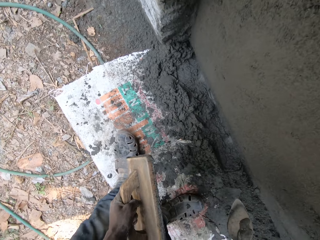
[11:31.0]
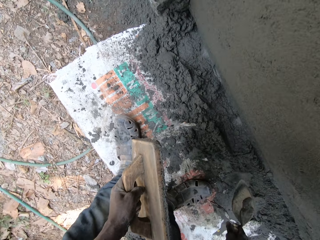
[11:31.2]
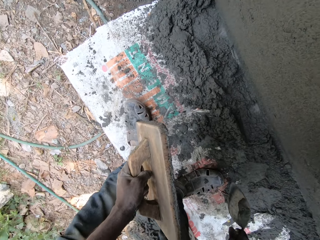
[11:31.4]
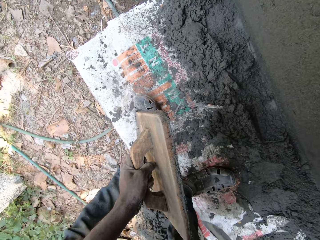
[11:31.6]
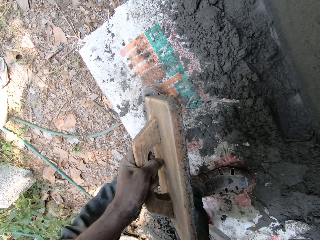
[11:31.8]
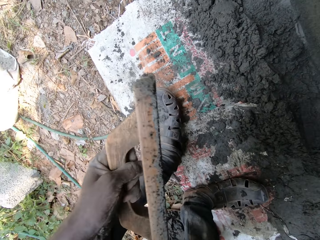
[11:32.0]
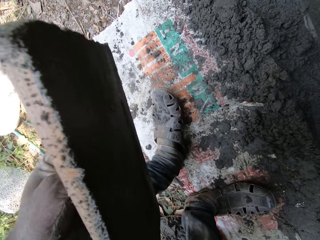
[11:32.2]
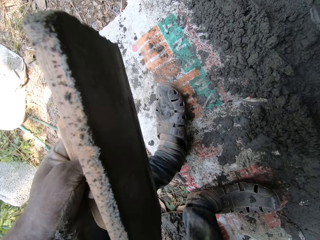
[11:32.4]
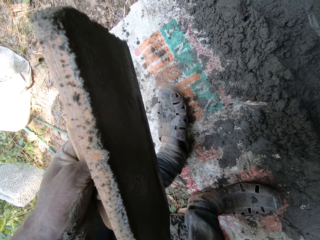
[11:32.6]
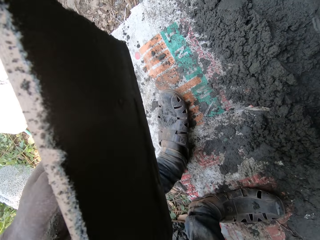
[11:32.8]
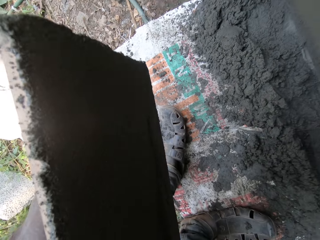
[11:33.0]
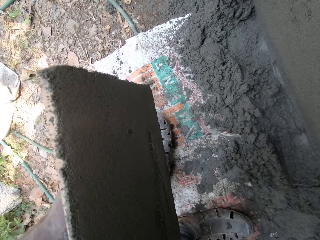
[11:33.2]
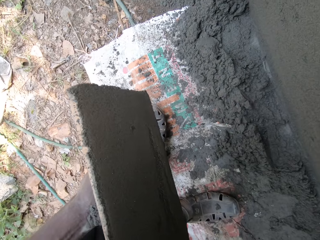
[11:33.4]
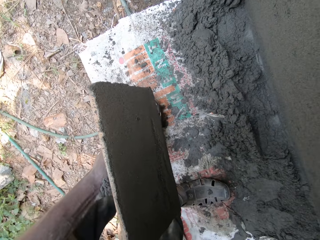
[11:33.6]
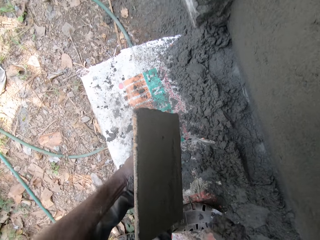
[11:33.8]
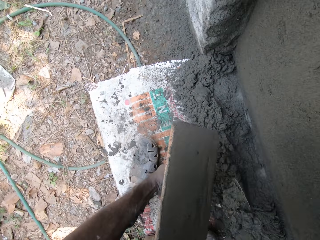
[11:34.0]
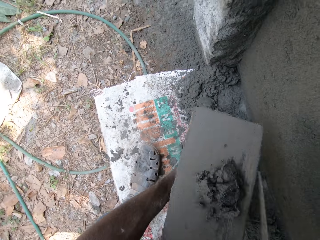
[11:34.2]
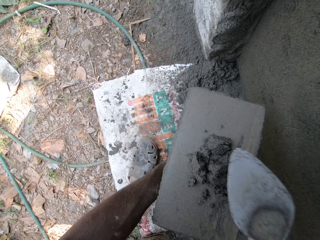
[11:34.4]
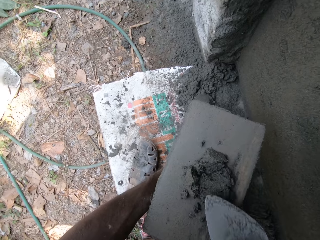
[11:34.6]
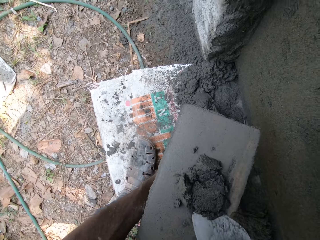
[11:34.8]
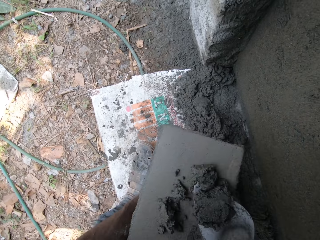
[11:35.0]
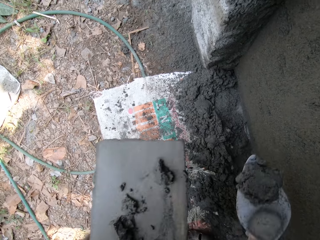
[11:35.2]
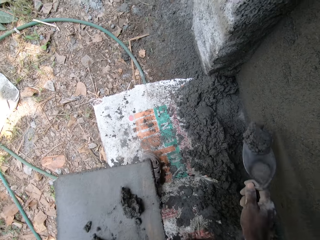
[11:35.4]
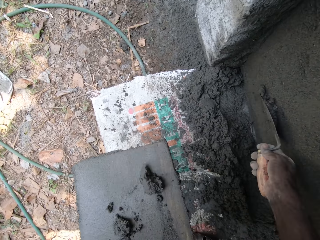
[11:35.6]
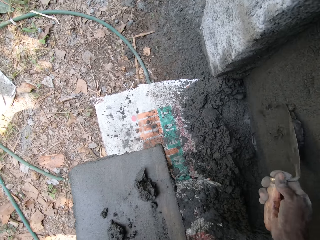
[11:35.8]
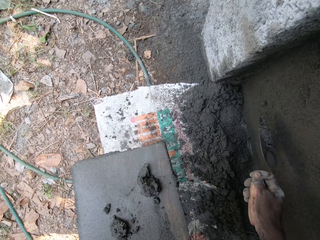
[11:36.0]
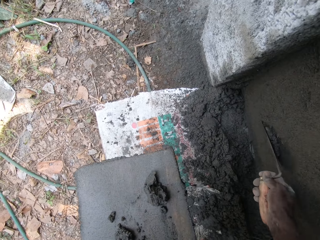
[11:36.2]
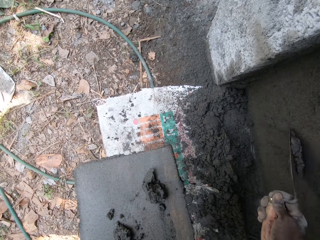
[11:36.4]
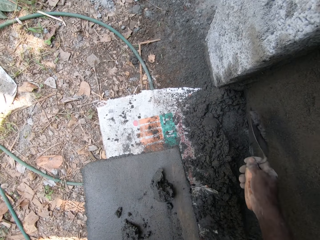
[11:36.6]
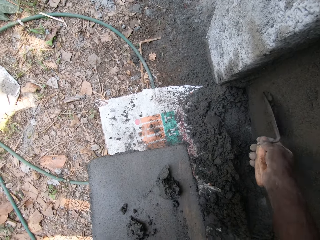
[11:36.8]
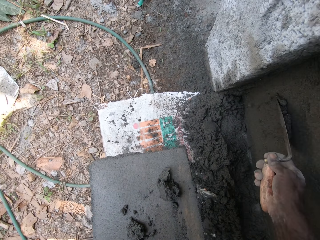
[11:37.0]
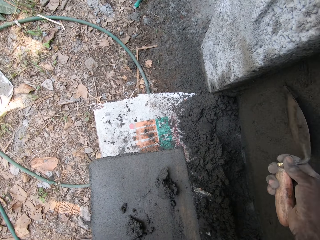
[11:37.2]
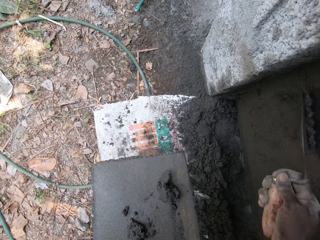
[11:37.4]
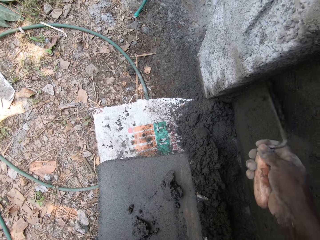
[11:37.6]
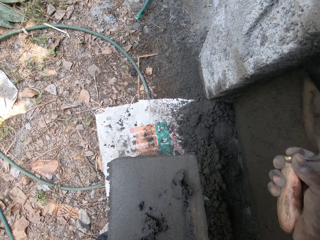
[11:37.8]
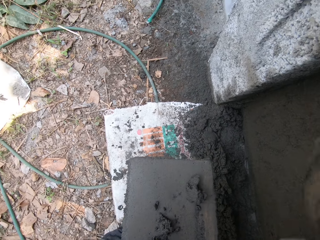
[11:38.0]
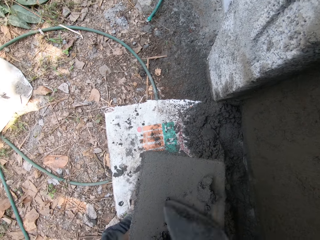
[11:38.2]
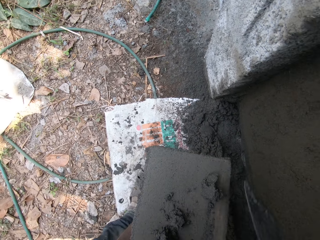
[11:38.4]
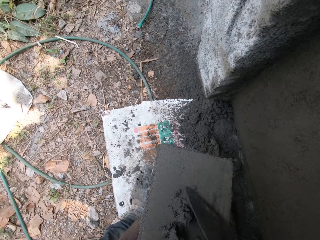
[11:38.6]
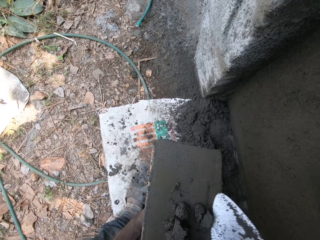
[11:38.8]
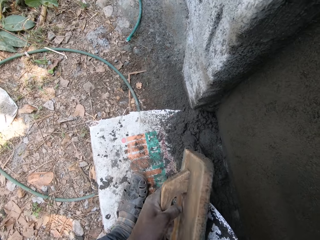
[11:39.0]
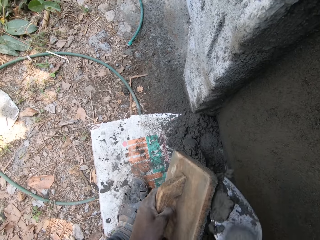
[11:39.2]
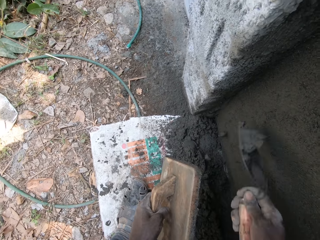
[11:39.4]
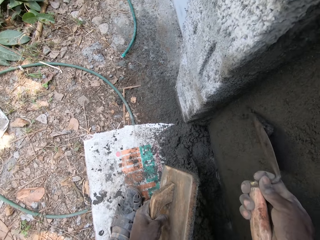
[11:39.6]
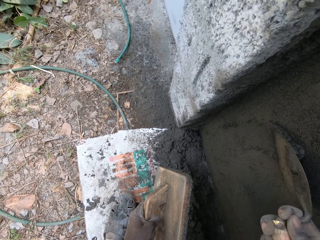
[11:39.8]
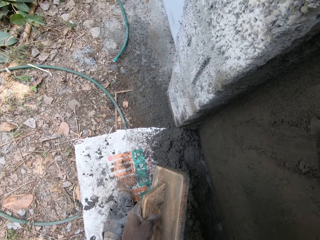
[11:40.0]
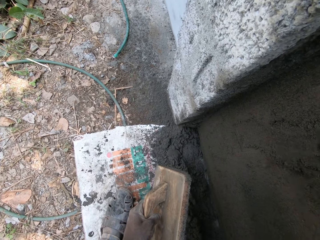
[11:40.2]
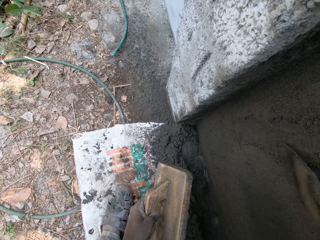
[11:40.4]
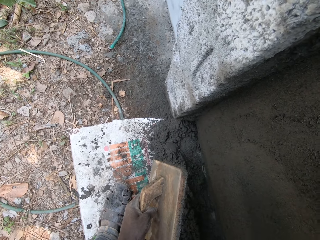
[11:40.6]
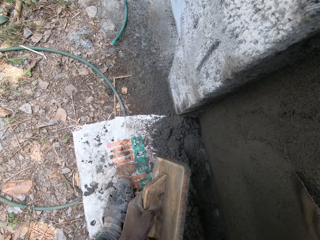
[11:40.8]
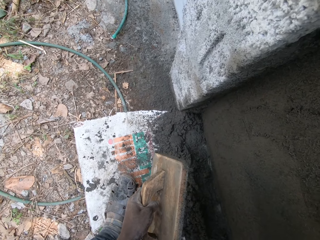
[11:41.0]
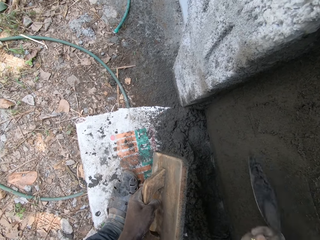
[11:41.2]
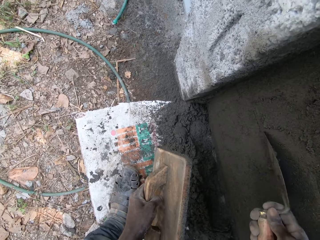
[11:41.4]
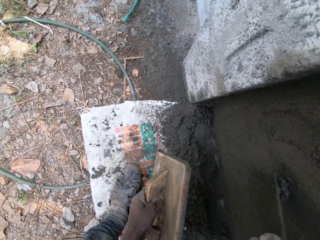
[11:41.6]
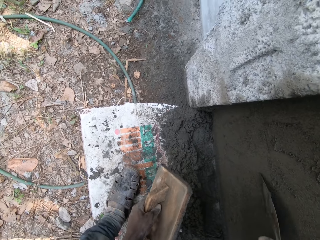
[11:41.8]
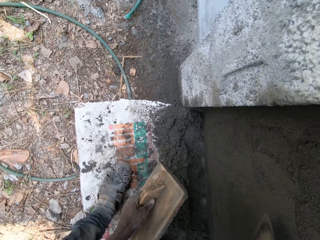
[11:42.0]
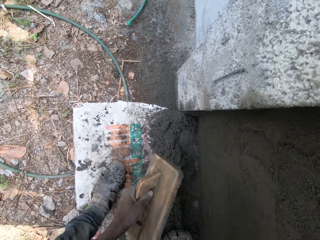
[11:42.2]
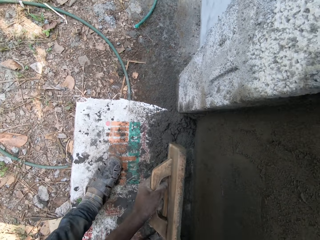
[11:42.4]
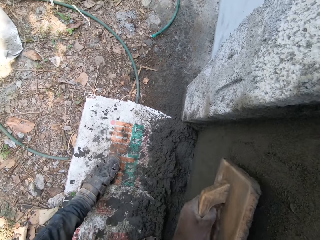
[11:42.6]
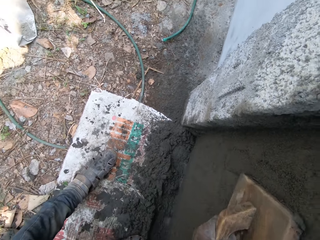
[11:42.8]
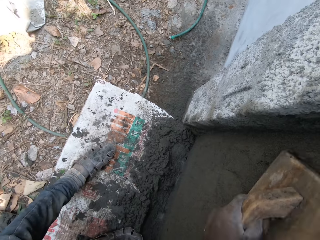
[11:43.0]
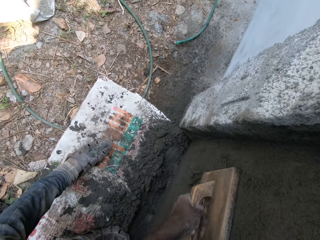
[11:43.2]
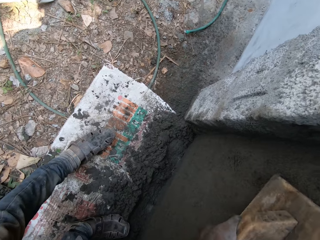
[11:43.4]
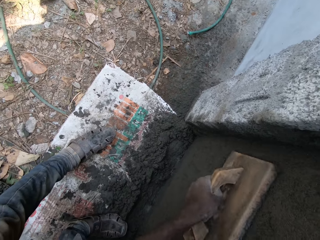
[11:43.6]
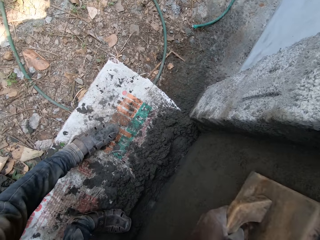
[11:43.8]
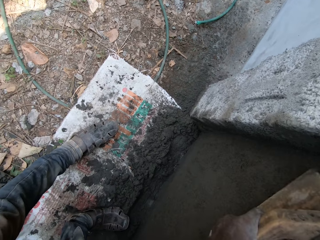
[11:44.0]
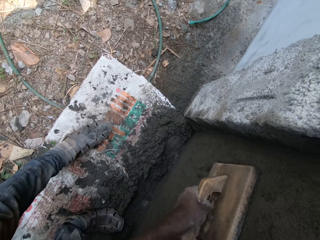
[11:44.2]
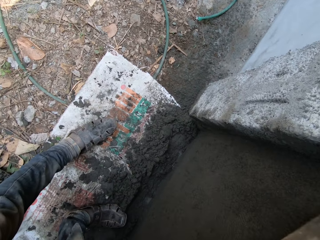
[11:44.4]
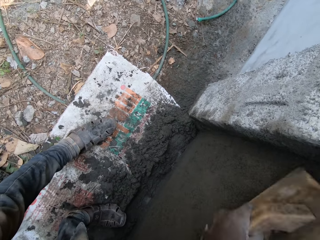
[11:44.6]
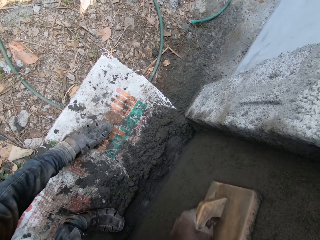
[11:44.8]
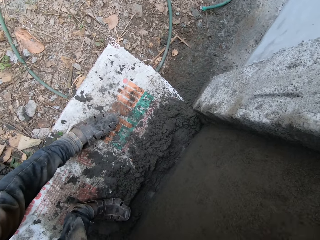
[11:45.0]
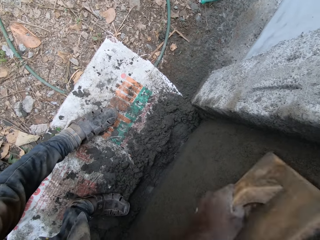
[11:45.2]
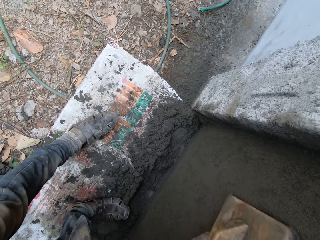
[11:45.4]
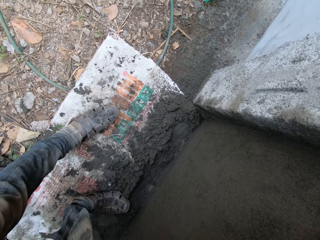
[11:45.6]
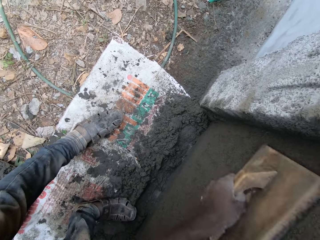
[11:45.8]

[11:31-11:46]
The camera wearer removes the concrete on the wooden float with the trowel. He pours cement plaster on the wooden float from the hand trowel in his right hand. He scoops the concrete with the trowel. He pastes the cement plaster from the wooden float to the wall with the hand trowel in his right hand. He scoops the concrete with the trowel. He applies concrete on the wall with the trowel. He smoothens the wall with the wood float in his left hand.

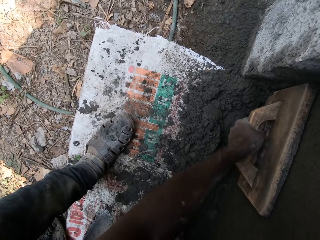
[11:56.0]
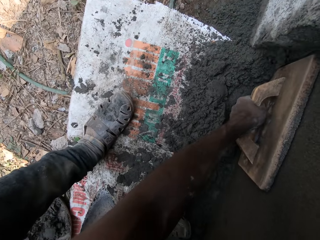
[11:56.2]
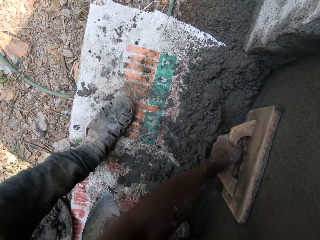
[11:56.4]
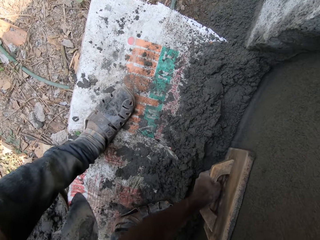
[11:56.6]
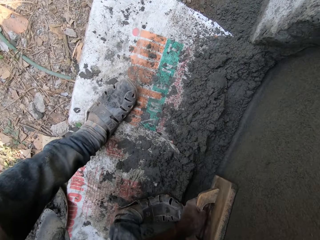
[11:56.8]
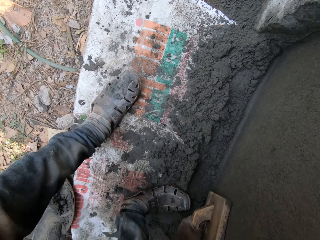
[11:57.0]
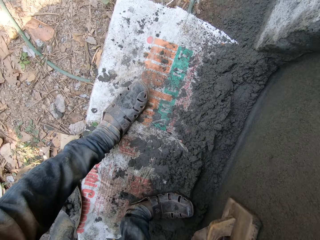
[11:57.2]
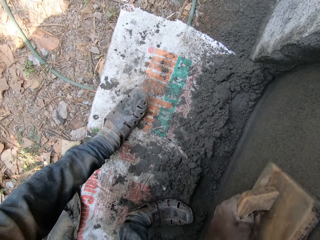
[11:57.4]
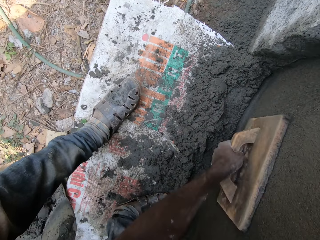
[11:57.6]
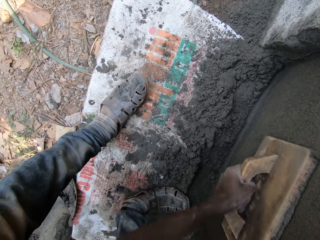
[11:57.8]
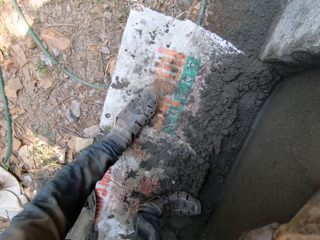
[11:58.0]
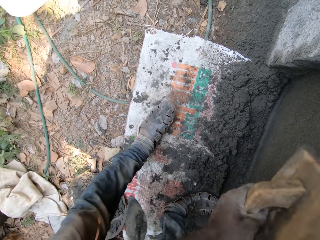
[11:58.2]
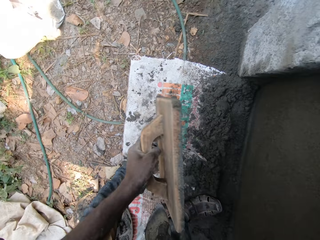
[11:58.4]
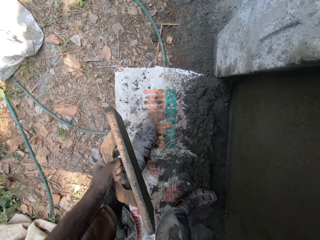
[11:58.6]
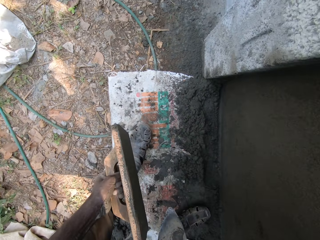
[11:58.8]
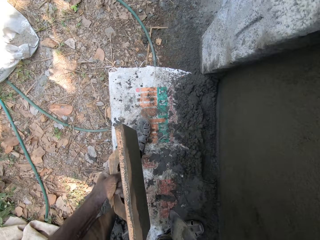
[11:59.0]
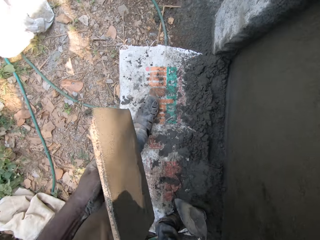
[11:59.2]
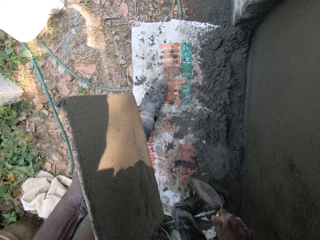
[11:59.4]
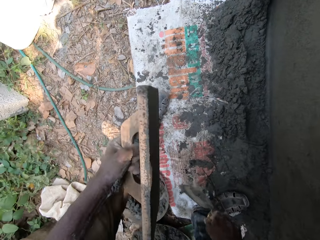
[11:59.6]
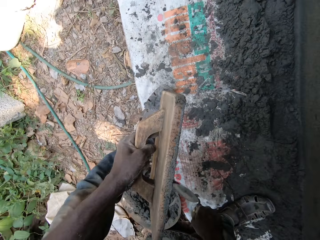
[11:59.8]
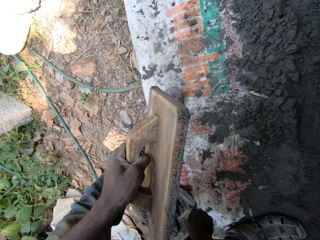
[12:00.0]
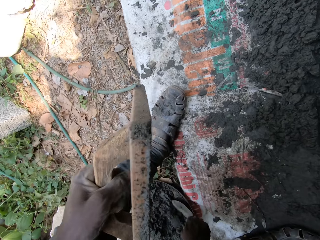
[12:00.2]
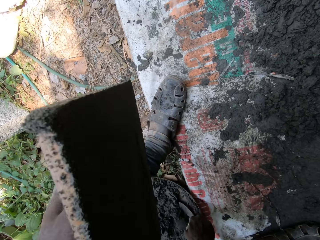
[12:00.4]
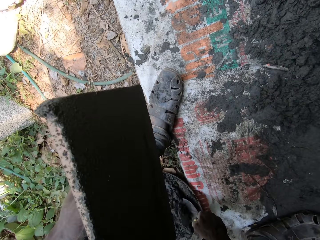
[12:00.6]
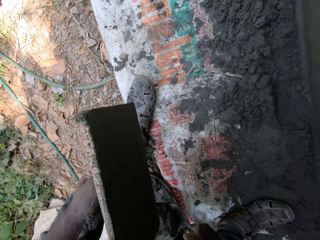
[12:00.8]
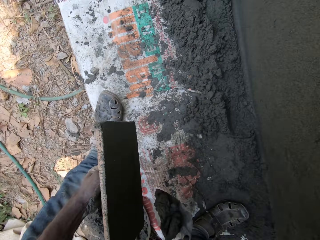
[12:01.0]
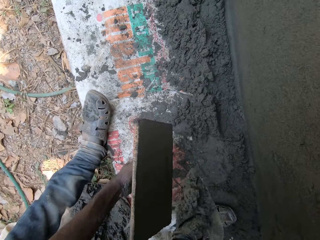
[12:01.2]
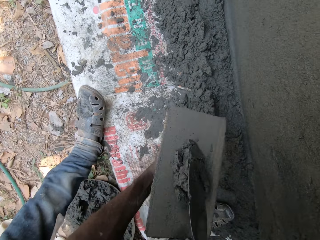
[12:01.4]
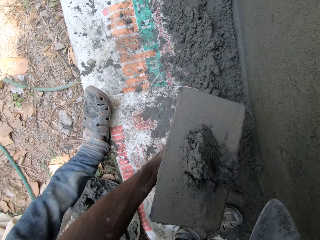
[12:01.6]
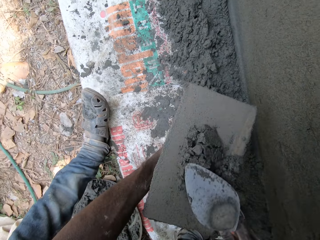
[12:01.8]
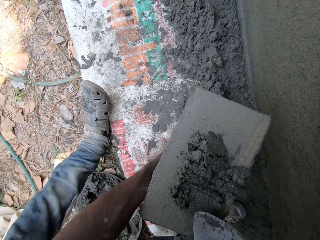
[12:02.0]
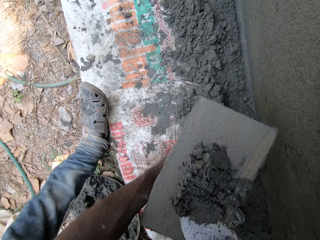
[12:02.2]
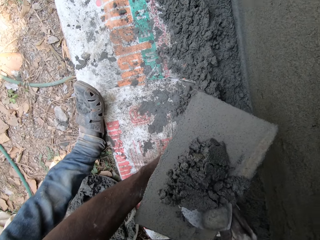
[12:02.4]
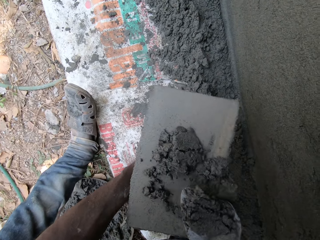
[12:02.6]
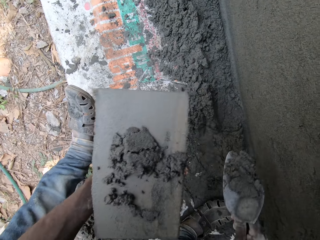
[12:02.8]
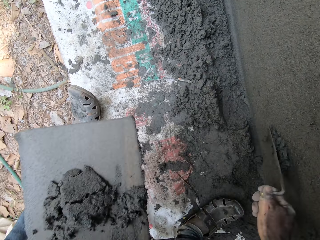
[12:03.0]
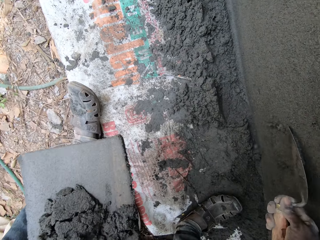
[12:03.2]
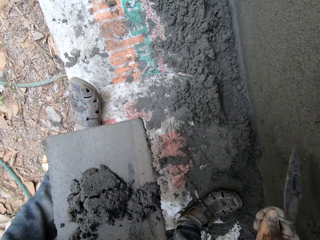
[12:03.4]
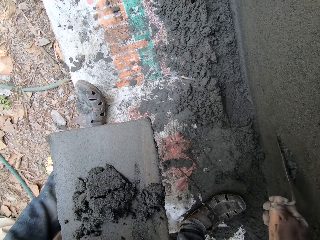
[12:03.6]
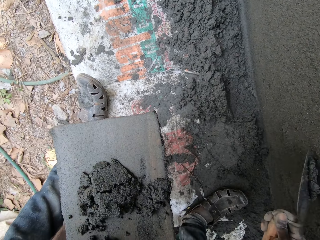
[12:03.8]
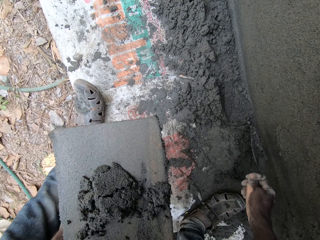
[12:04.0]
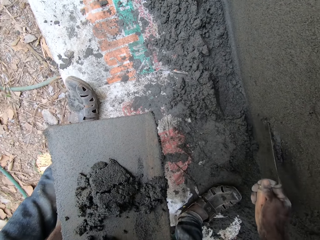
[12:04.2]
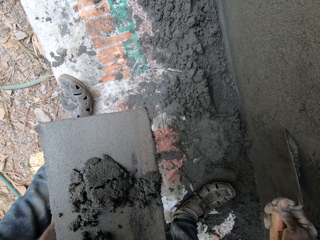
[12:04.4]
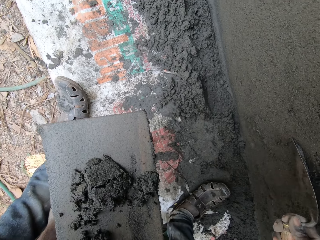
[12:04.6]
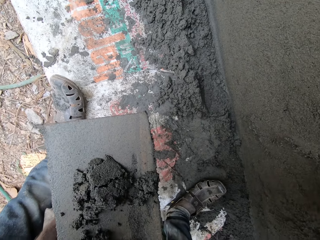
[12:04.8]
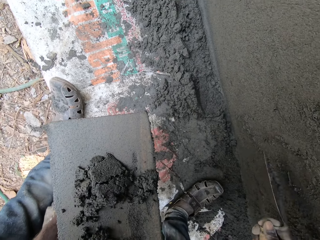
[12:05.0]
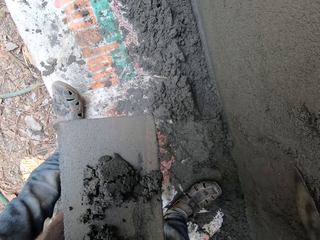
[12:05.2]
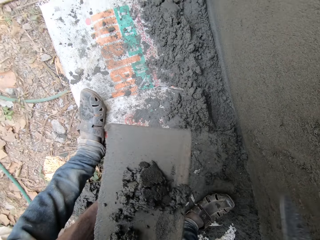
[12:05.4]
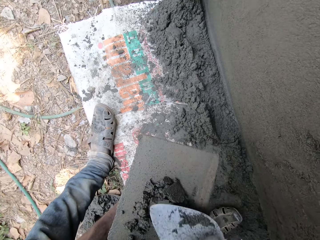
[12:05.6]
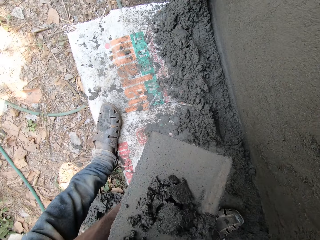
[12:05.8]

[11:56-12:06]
The camera wearer lifts the left leg. He picks cement plaster or concrete from the head pan with the hand trowel in his right hand. He bends. He drops the cement plaster on the wooden float from the hand trowel in his right hand. He scoops the concrete with the trowel. He pastes the cement plaster from the wooden float to the wall with the hand trowel in his right hand.
